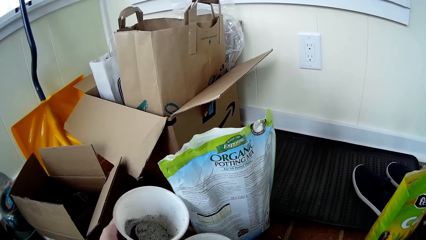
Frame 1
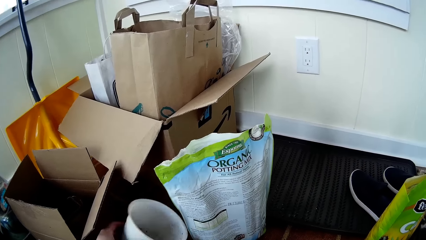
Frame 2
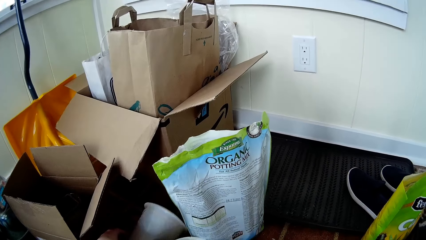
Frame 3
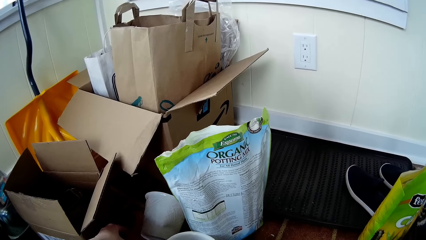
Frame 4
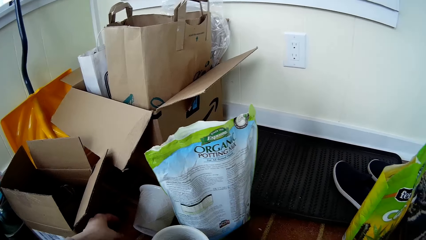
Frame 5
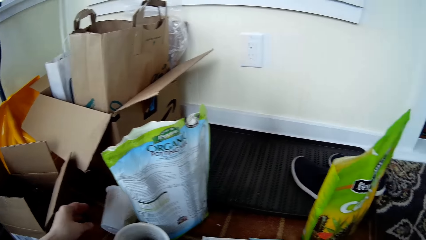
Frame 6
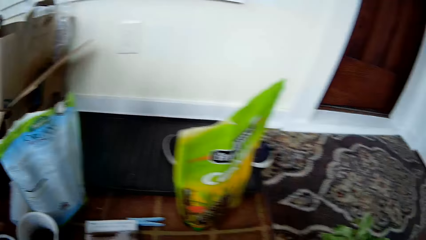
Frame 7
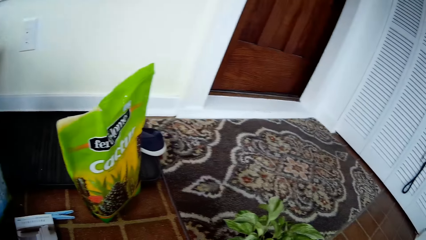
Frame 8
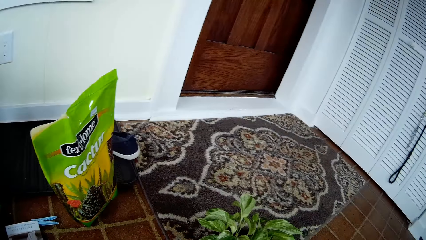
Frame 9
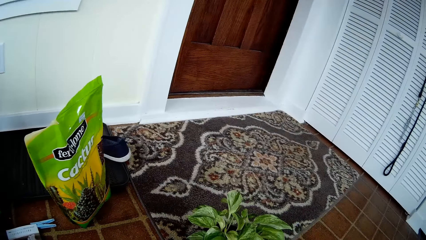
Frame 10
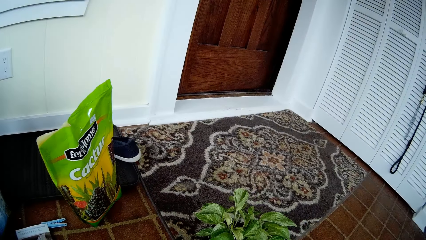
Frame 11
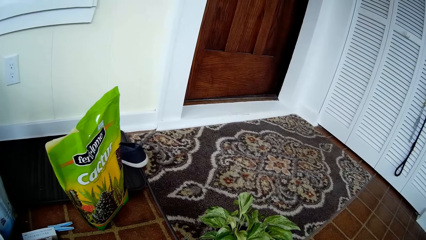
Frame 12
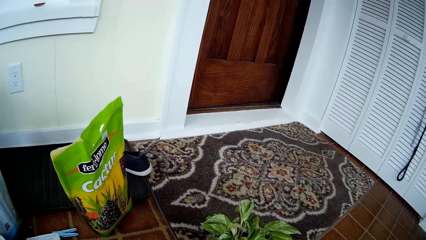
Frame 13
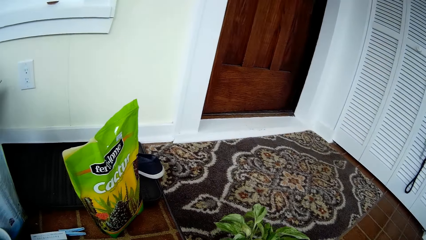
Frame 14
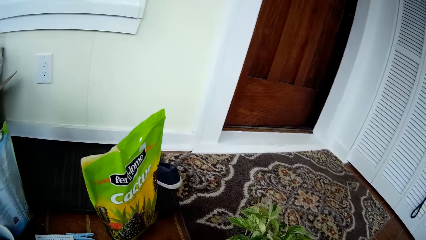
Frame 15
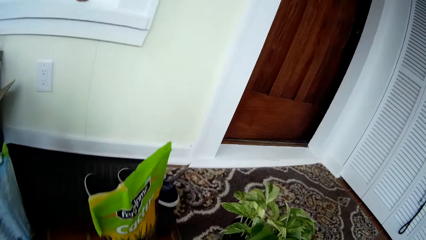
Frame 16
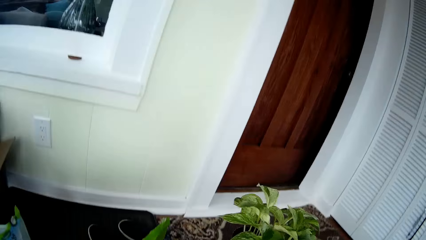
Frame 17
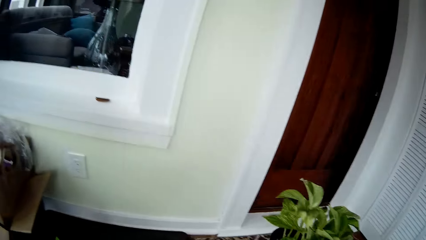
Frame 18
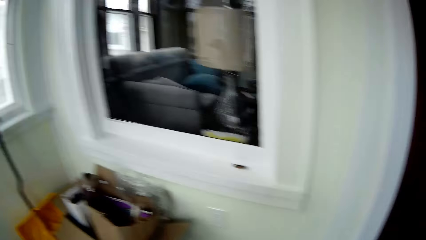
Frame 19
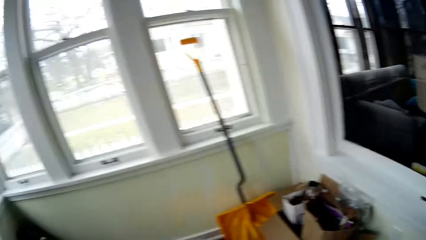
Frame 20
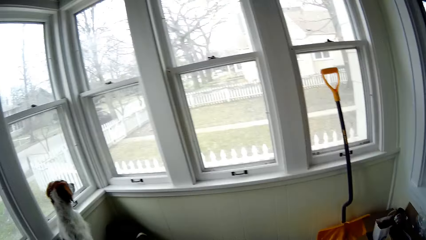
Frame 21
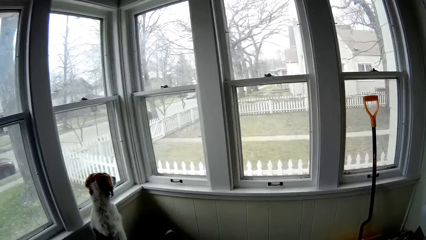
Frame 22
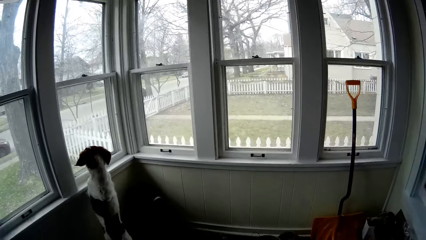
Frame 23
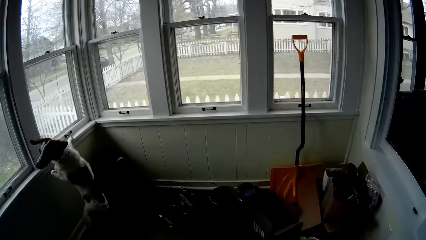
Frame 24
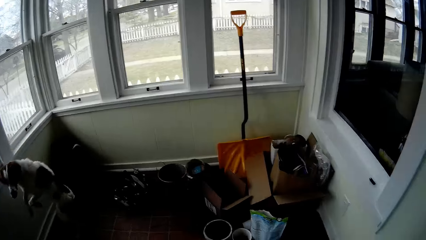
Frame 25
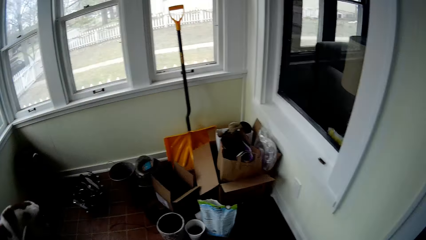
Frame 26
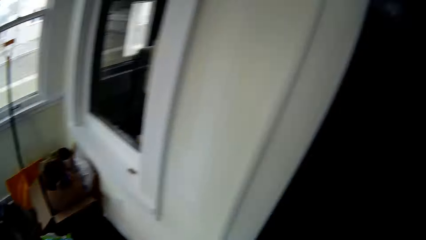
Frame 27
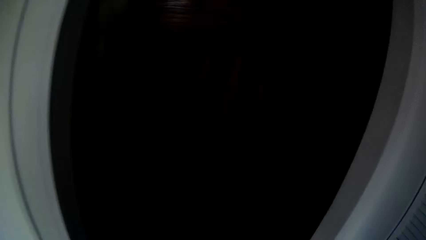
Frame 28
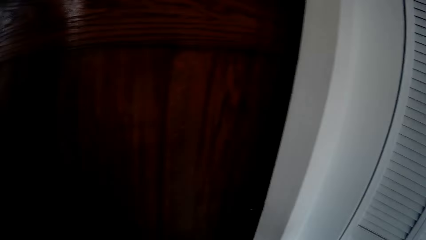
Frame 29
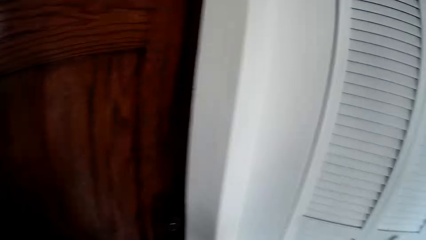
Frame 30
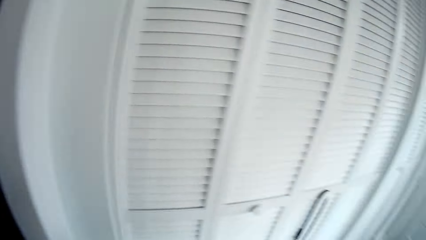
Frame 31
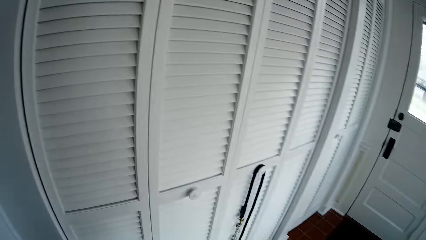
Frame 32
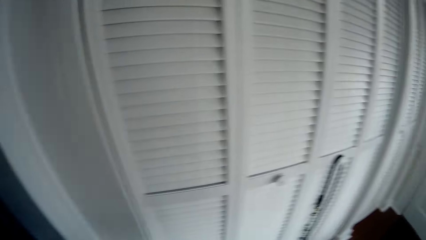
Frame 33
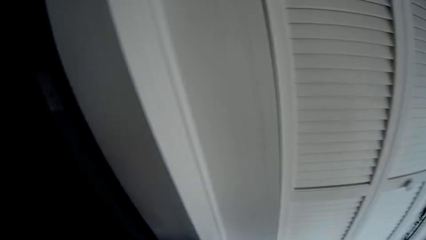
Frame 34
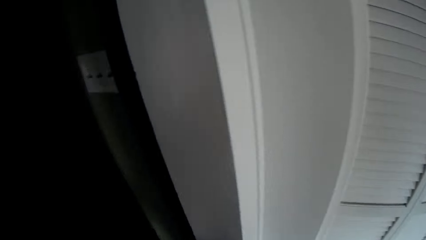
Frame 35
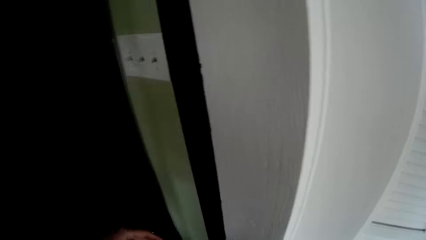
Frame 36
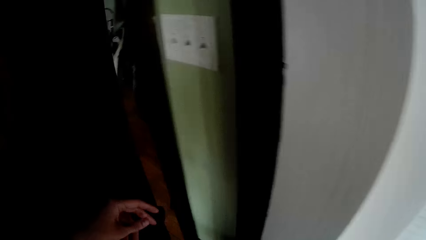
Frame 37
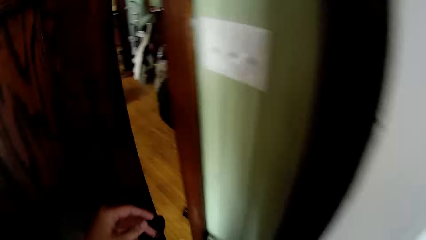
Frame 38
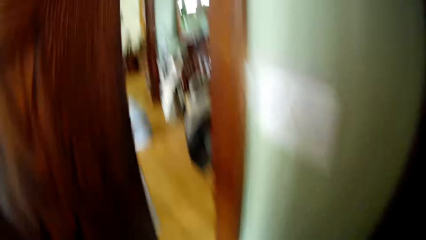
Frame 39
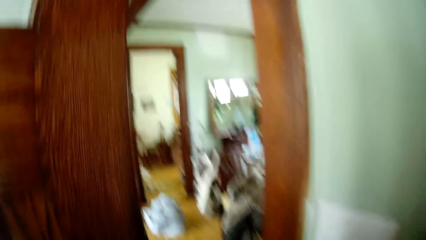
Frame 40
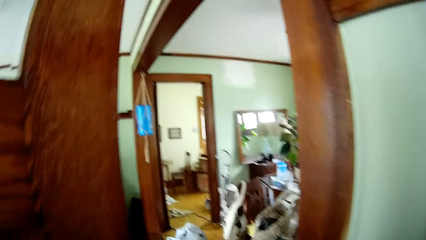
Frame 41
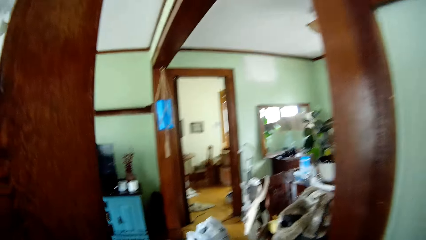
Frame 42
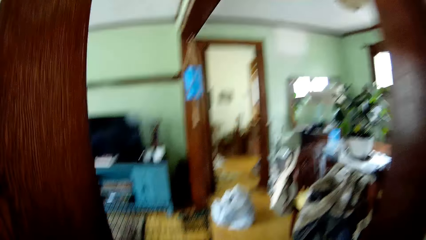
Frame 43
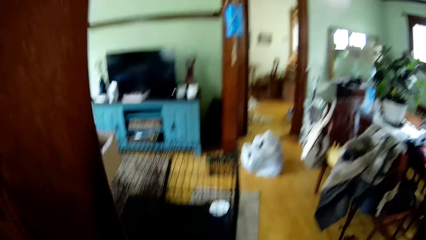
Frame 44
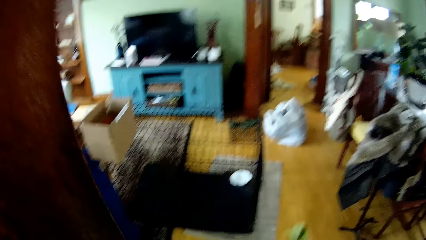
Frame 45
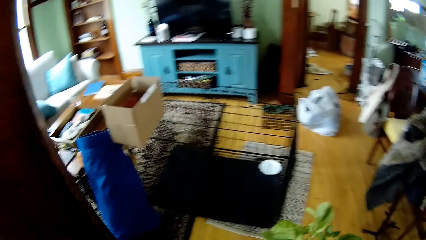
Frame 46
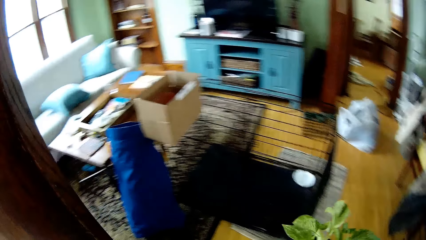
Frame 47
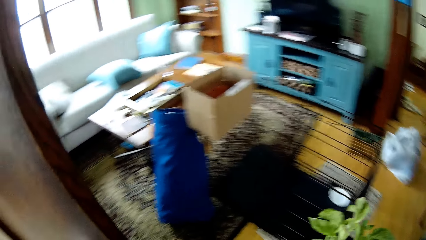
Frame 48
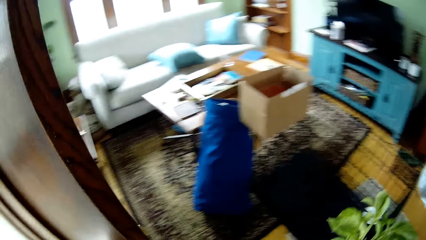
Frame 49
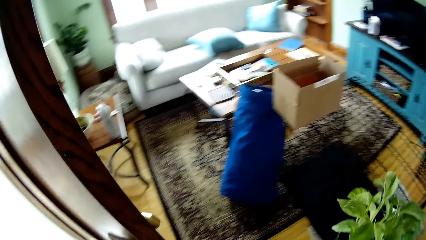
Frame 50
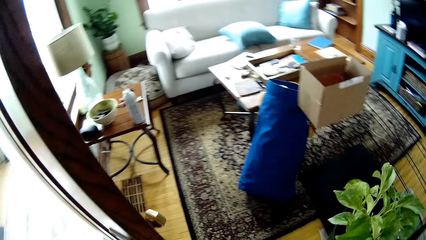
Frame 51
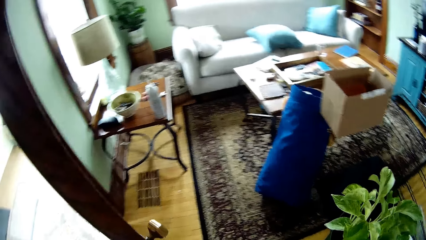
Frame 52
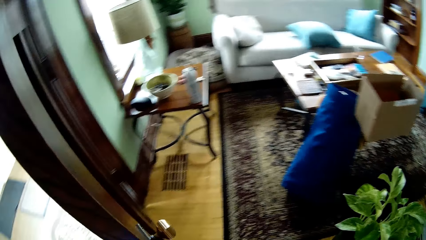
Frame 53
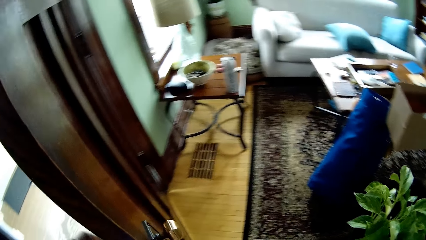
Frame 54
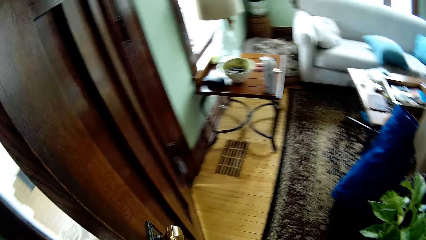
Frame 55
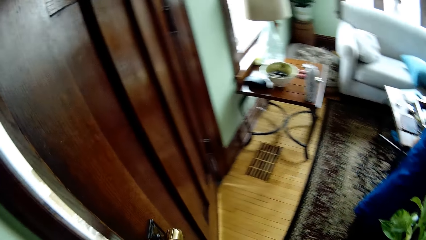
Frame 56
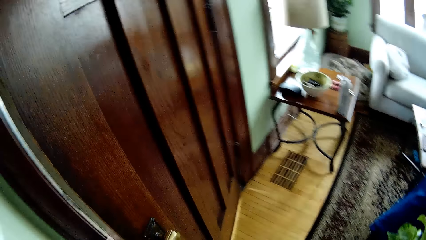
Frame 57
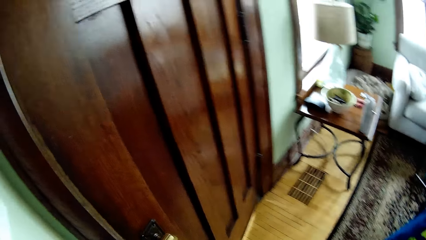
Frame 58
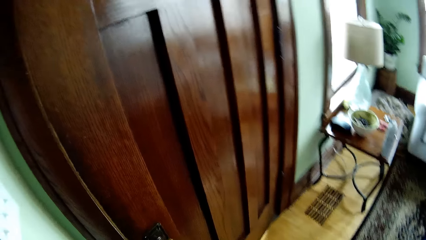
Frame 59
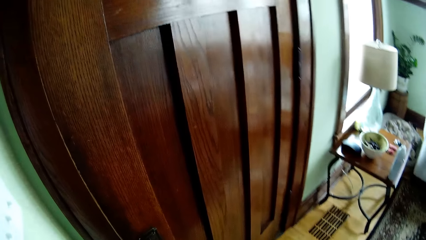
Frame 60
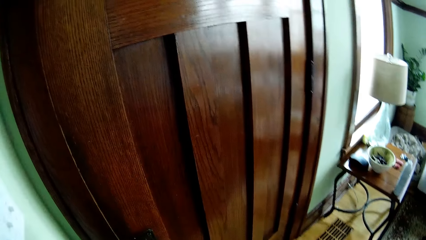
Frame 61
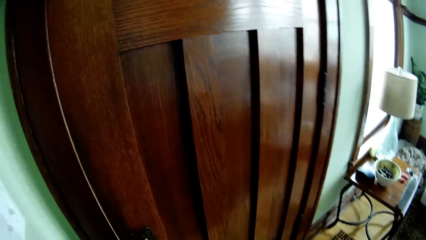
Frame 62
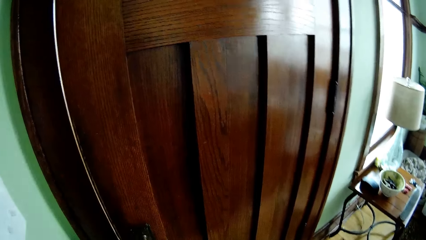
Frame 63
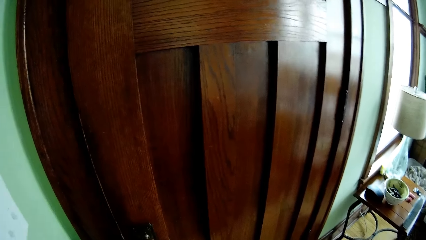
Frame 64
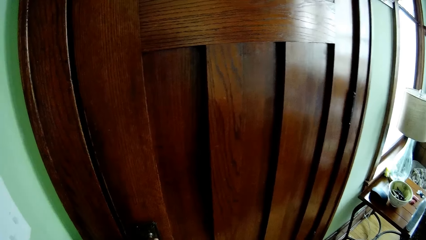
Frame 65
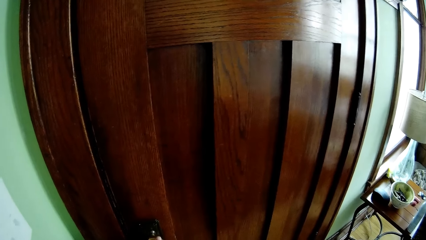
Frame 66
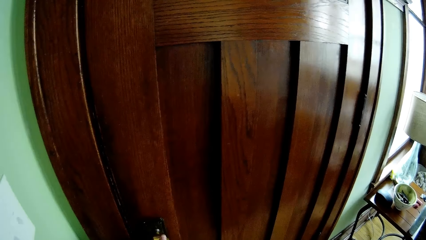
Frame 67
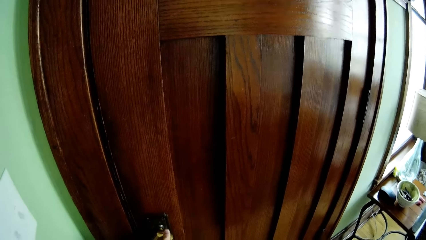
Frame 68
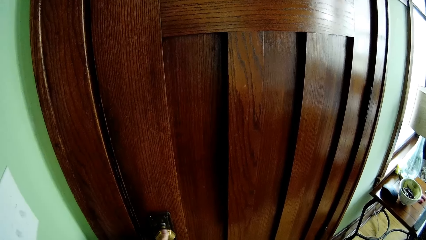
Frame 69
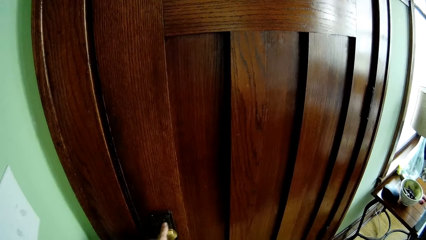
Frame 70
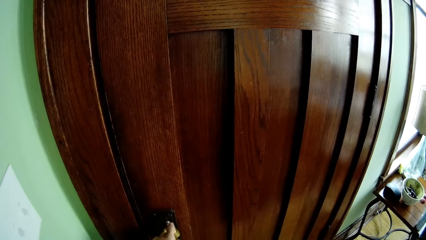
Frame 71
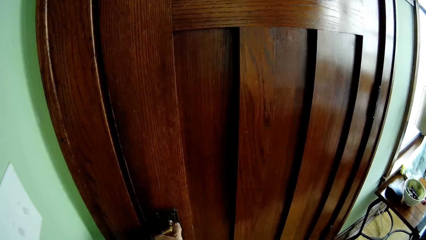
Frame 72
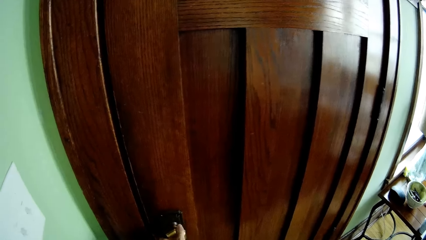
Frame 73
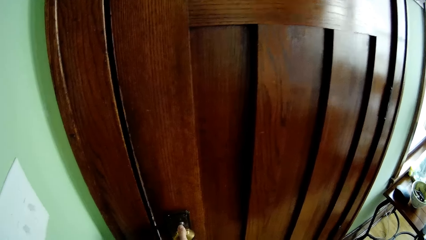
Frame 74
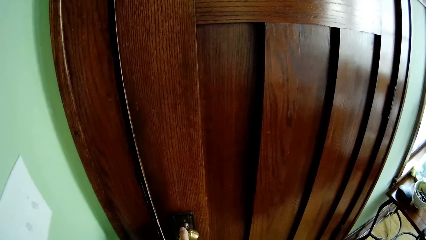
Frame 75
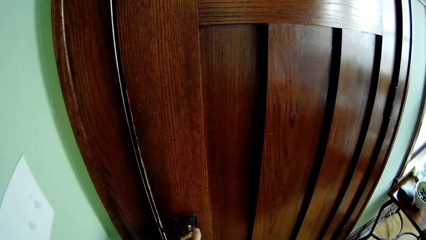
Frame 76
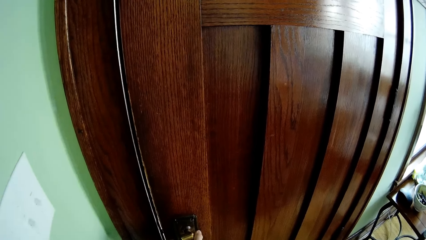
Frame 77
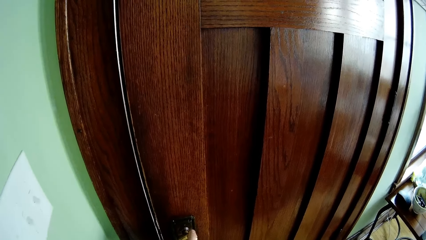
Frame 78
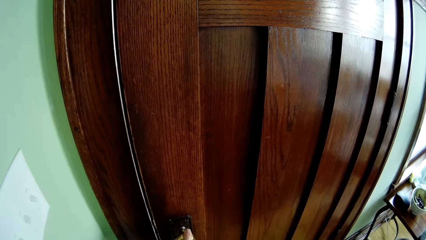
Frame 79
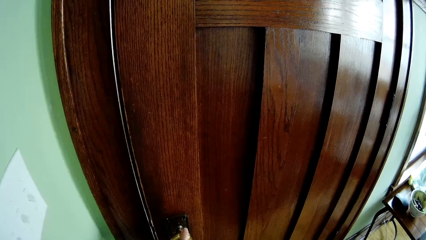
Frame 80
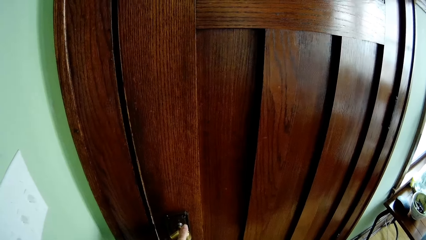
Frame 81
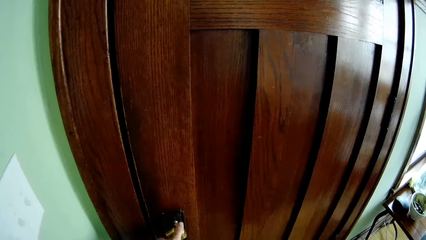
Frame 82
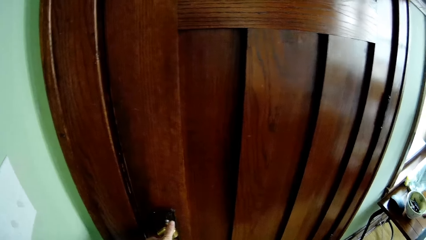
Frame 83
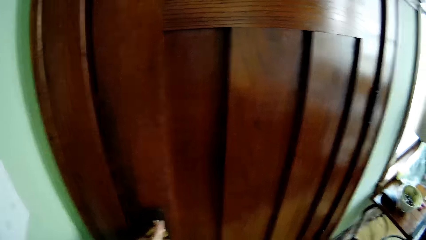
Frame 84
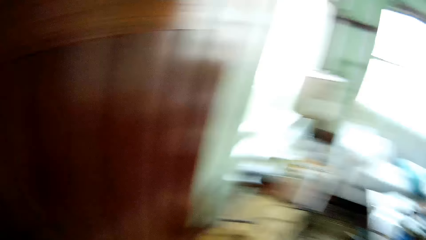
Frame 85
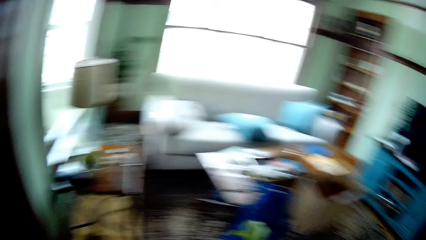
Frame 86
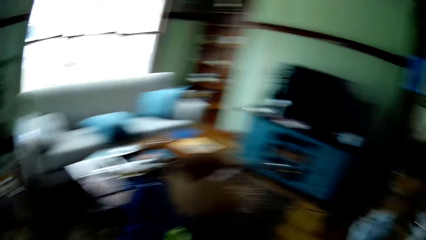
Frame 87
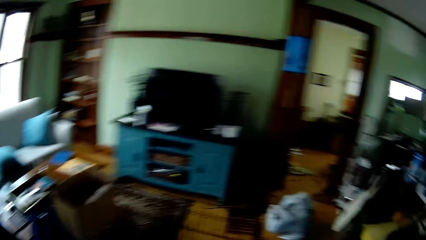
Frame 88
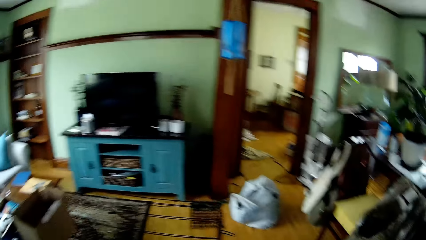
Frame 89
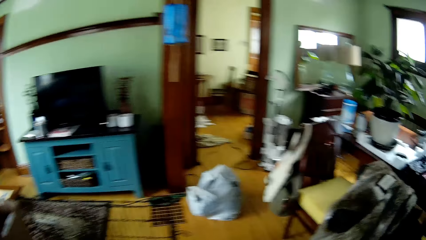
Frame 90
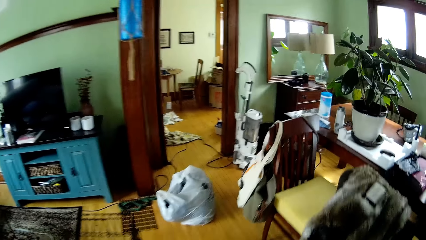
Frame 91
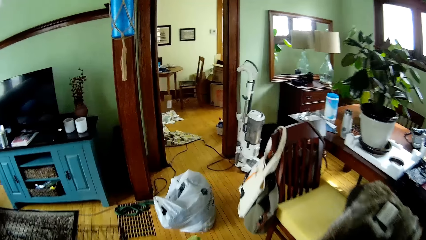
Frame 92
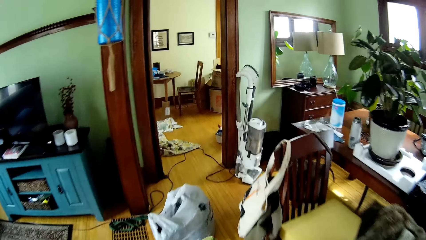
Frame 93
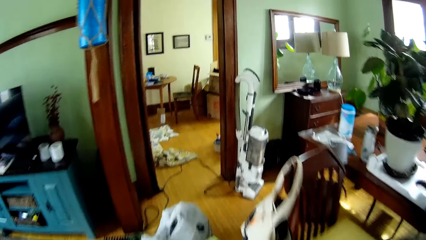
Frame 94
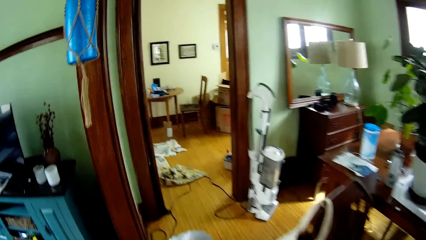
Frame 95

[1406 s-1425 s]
The camera wearer drops the first white cup on the table with her left hand. She picks up the potted plant. She stands up. She looks around the apartment. She opens a door into the apartment with her left hand. She walks around the apartment. She closes the door with her left hand. She locks the door using a key with her left hand. She walks around the apartment.
